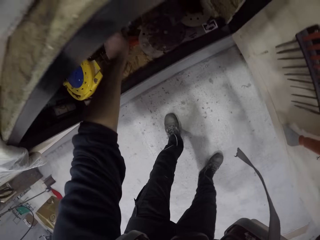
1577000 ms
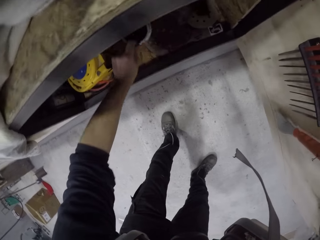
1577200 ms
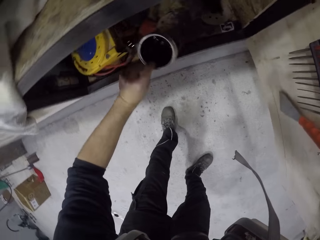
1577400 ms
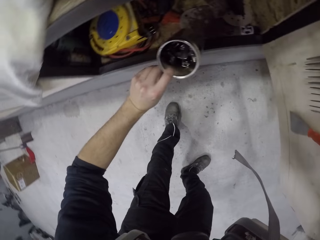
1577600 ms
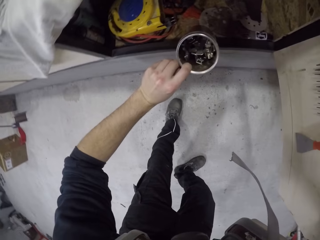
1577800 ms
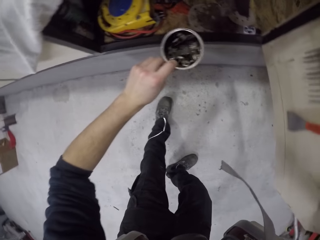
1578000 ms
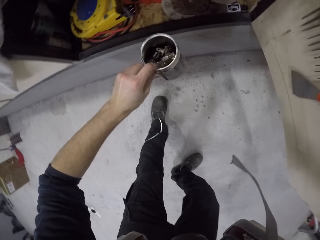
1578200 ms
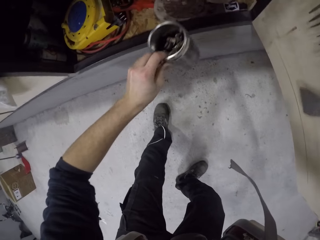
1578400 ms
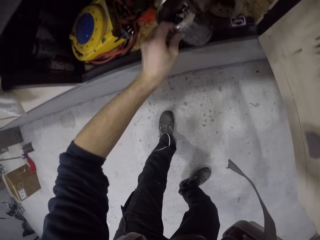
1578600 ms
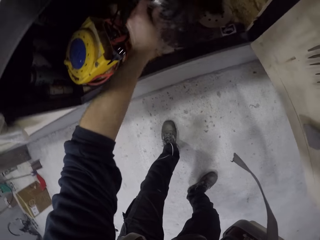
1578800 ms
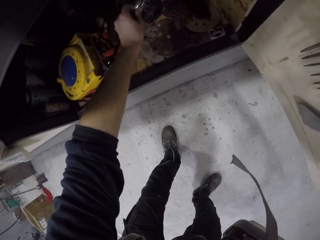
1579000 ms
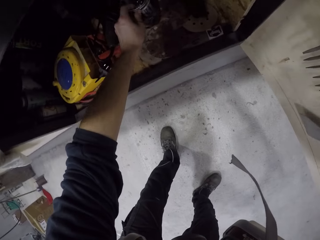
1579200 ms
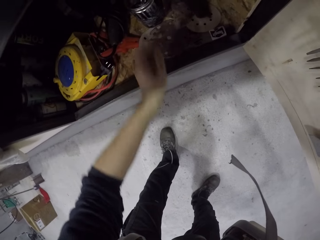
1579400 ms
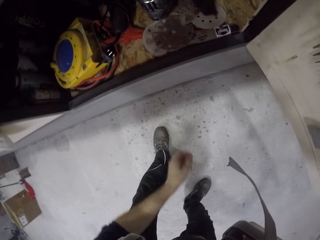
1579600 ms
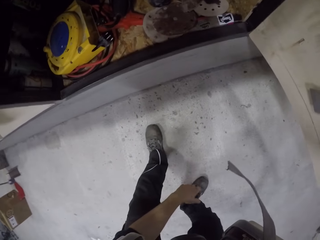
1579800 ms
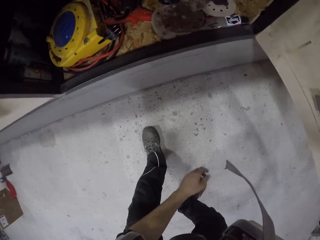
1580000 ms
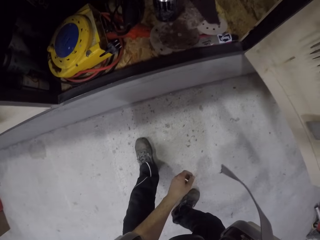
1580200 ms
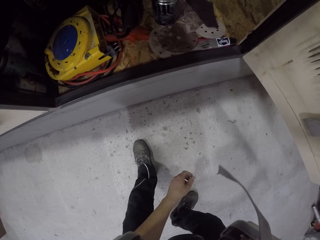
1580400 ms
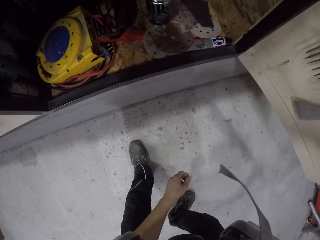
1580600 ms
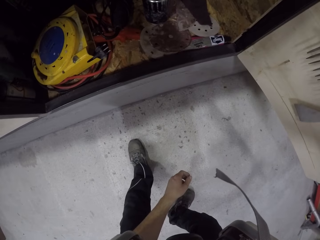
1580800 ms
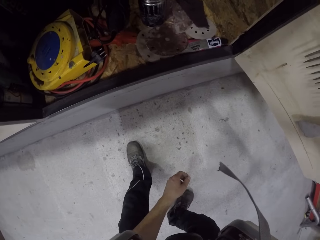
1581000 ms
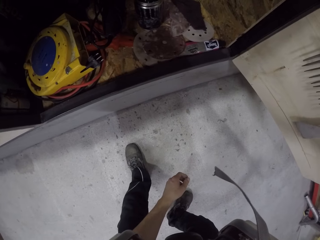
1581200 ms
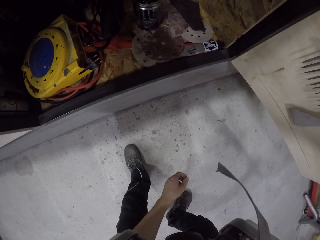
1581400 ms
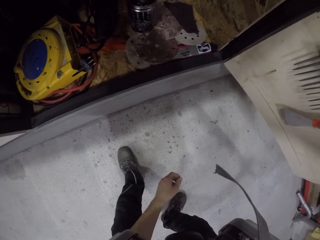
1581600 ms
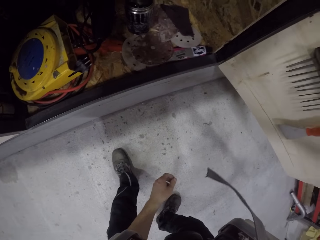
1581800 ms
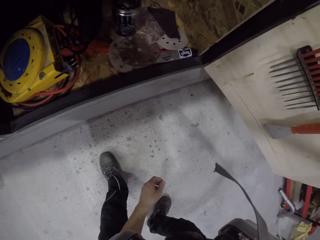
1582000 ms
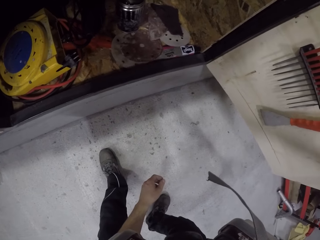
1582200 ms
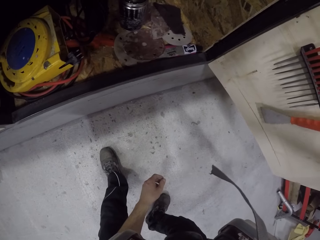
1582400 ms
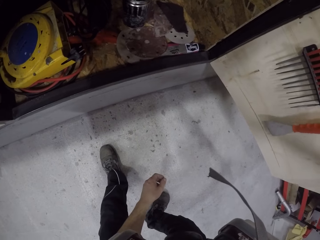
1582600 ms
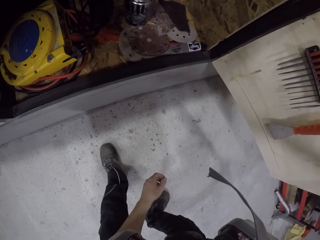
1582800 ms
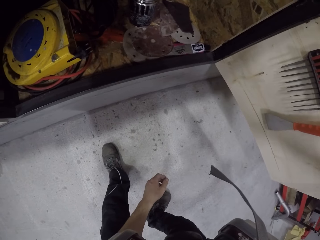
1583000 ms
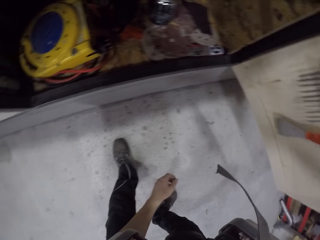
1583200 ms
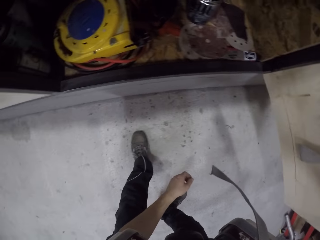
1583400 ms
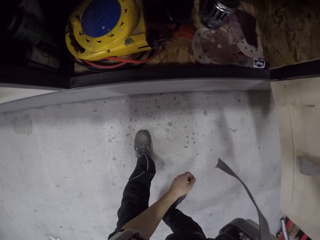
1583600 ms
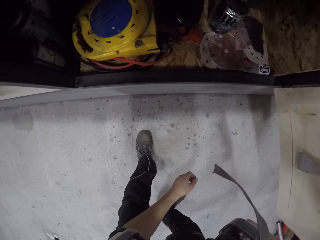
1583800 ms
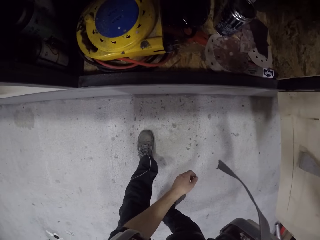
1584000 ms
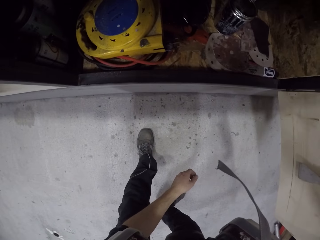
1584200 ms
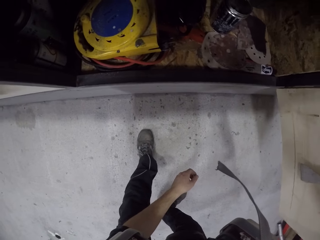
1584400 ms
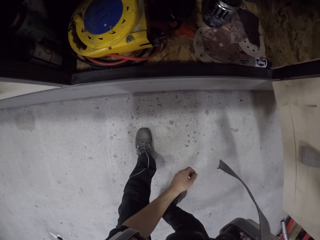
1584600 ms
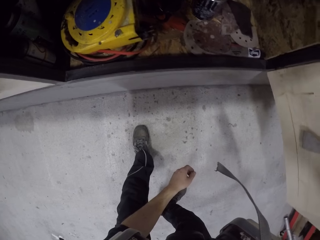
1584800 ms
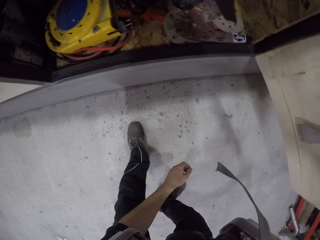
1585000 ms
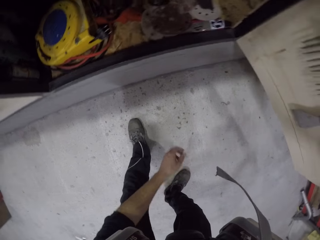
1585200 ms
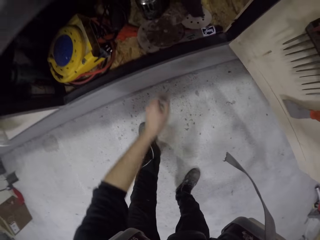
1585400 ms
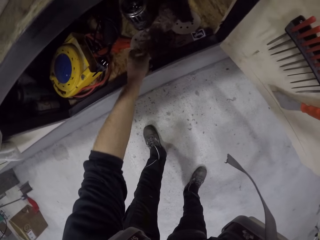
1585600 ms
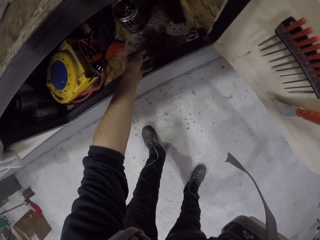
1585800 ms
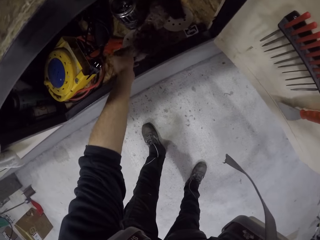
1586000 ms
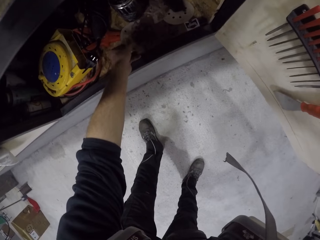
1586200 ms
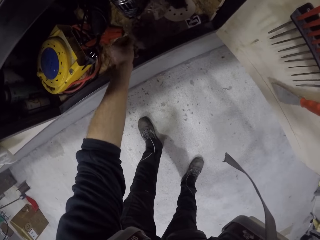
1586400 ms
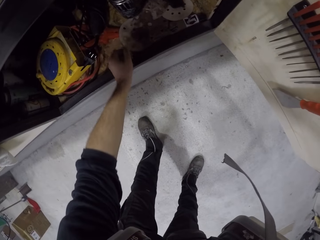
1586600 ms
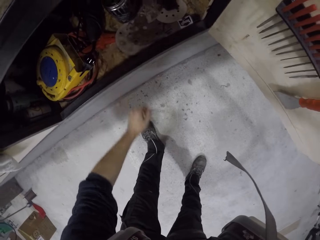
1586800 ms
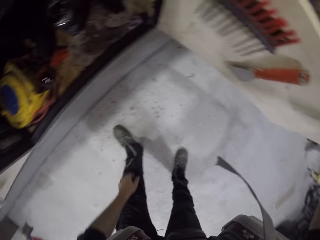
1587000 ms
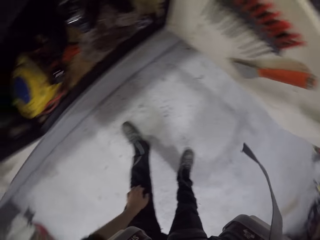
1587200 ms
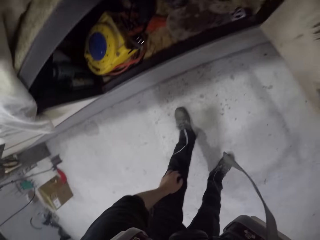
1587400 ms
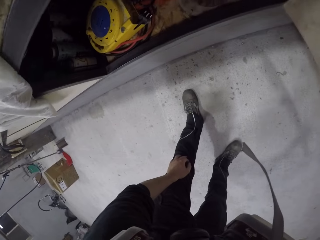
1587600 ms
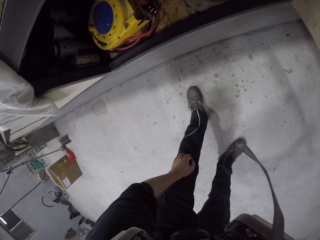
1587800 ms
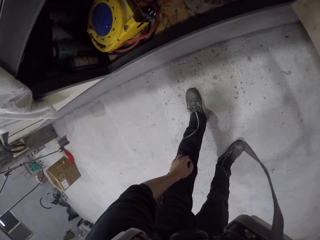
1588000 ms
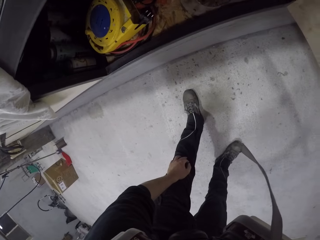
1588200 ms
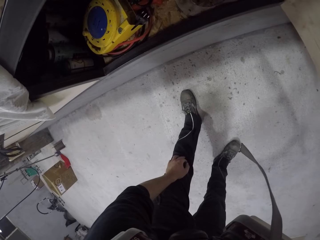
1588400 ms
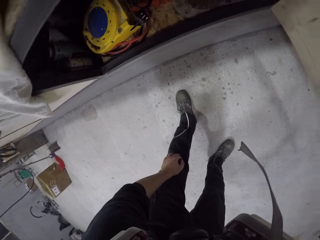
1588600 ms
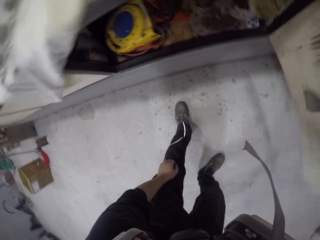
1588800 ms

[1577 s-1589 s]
The camera wearer picks a container from the cabinet or cardboard with his left hand. He drops the container in the cabinet with his left hand. He observes the cardboard. He touches a gasket in the cabinet with his left hand. He holds the knee.

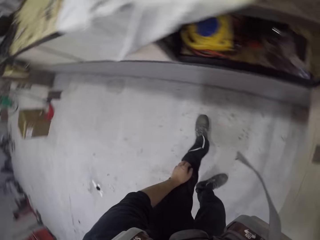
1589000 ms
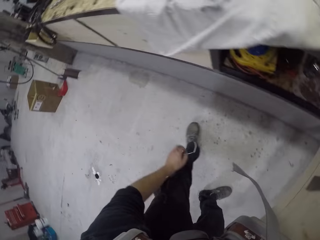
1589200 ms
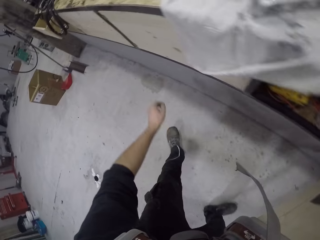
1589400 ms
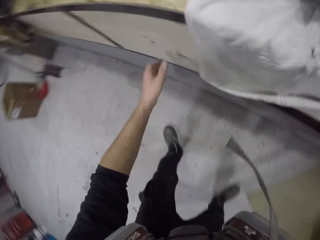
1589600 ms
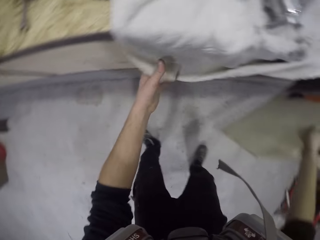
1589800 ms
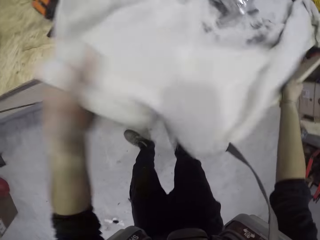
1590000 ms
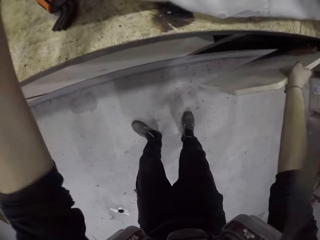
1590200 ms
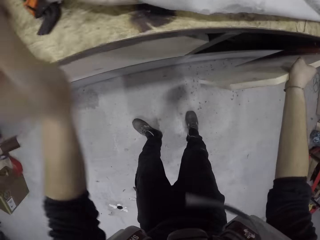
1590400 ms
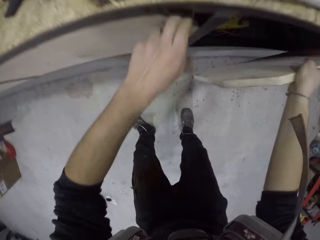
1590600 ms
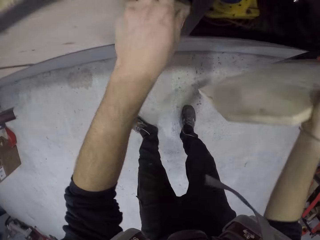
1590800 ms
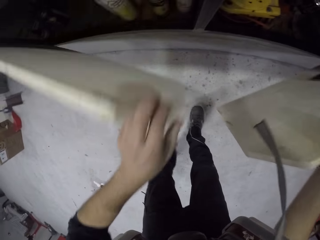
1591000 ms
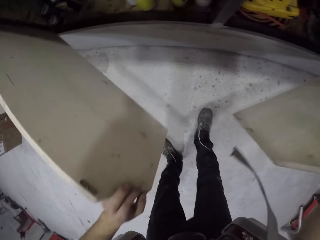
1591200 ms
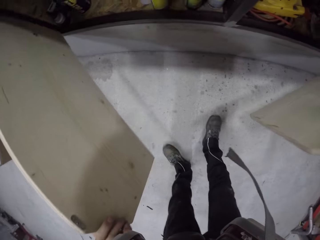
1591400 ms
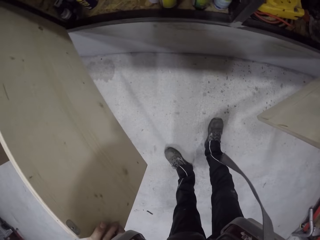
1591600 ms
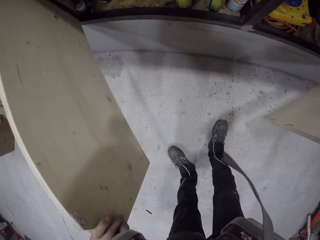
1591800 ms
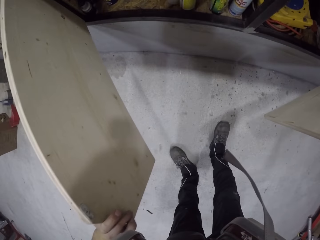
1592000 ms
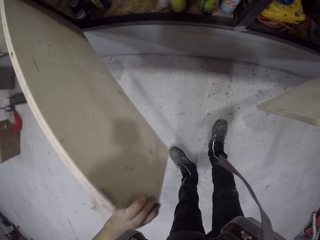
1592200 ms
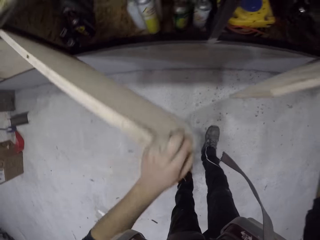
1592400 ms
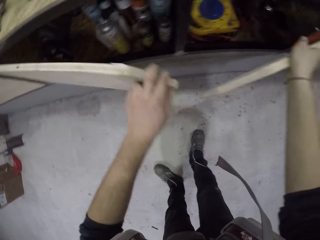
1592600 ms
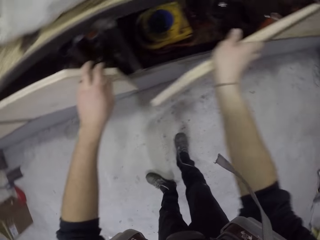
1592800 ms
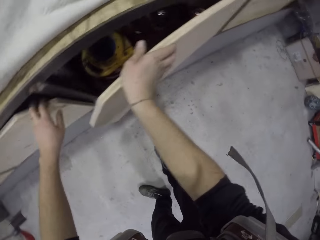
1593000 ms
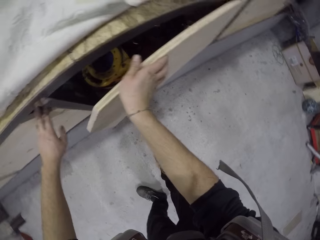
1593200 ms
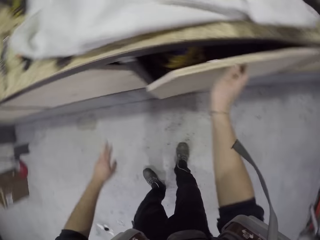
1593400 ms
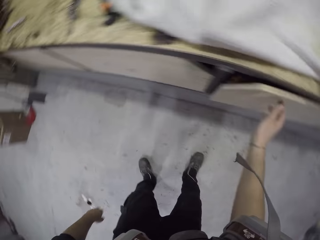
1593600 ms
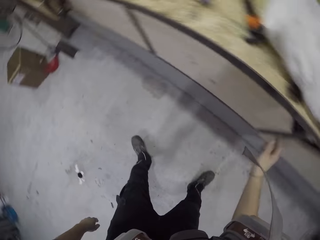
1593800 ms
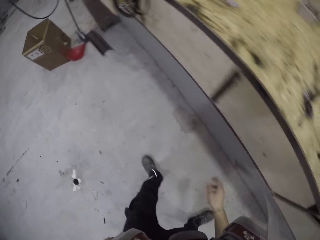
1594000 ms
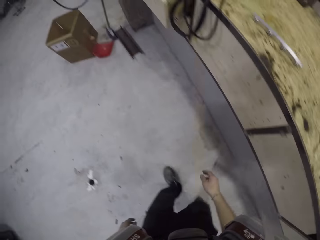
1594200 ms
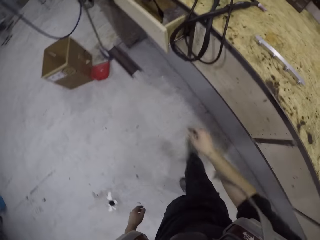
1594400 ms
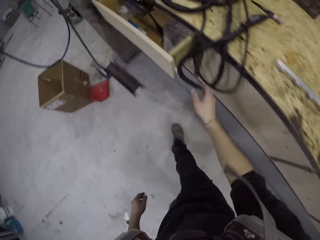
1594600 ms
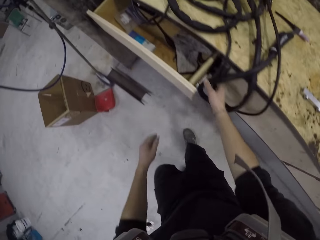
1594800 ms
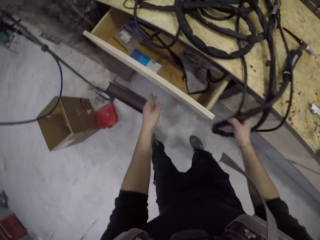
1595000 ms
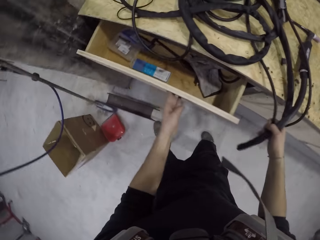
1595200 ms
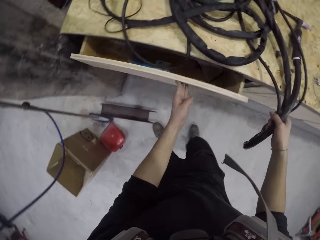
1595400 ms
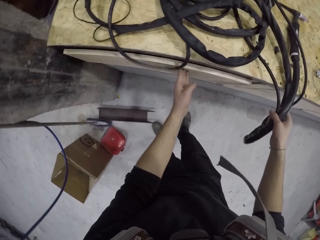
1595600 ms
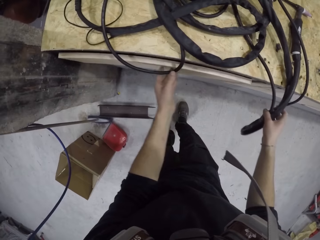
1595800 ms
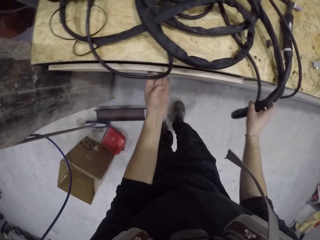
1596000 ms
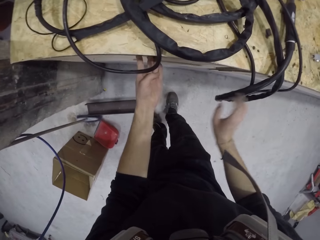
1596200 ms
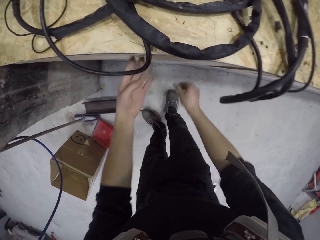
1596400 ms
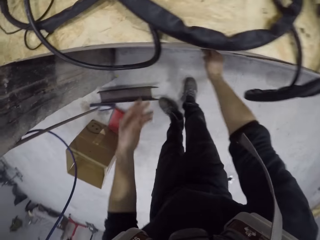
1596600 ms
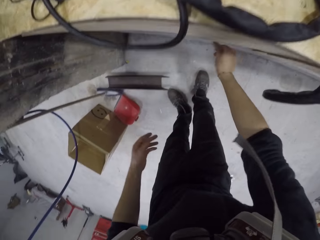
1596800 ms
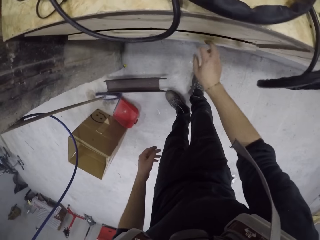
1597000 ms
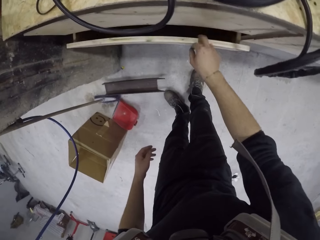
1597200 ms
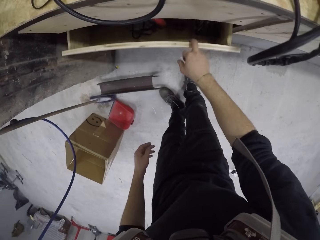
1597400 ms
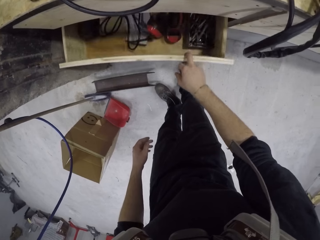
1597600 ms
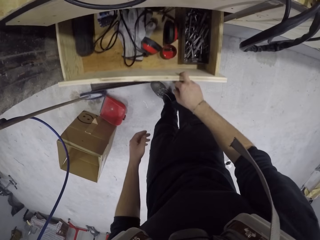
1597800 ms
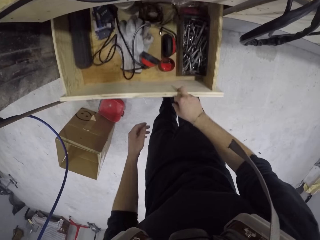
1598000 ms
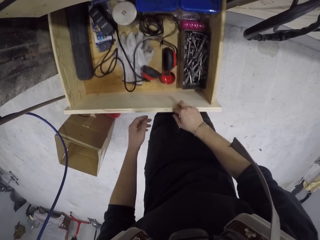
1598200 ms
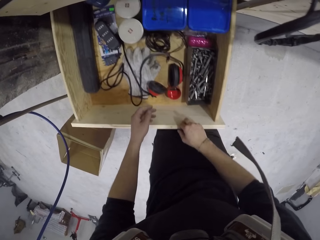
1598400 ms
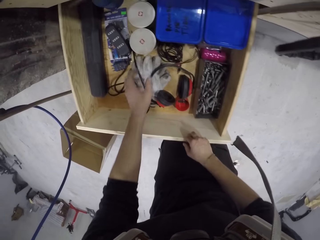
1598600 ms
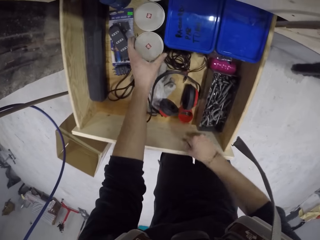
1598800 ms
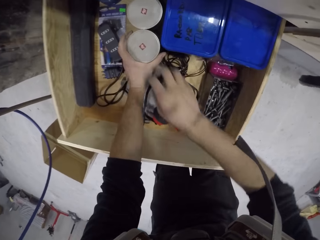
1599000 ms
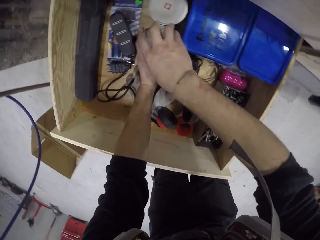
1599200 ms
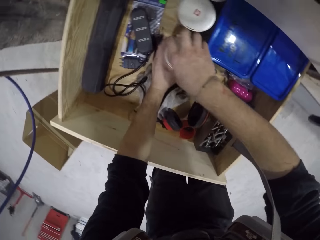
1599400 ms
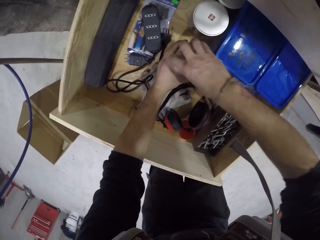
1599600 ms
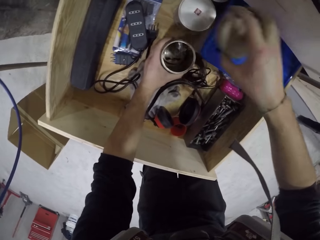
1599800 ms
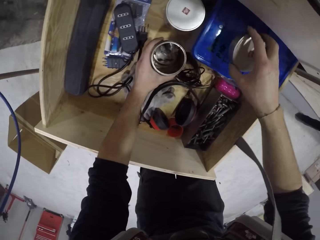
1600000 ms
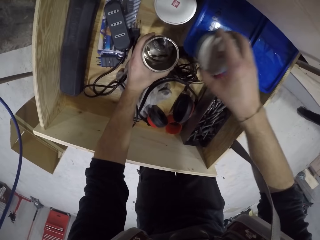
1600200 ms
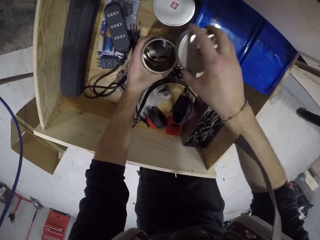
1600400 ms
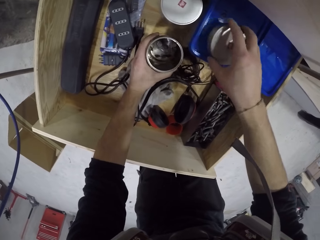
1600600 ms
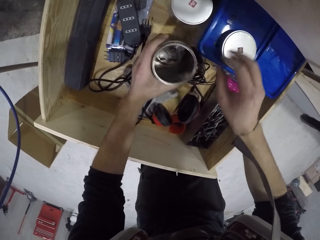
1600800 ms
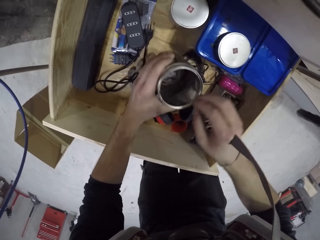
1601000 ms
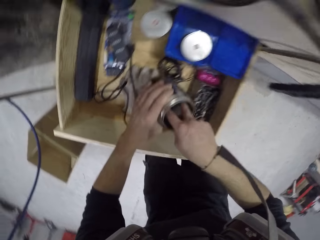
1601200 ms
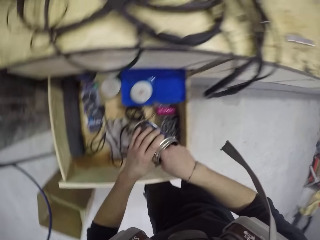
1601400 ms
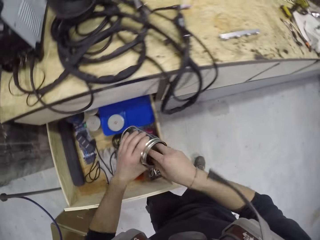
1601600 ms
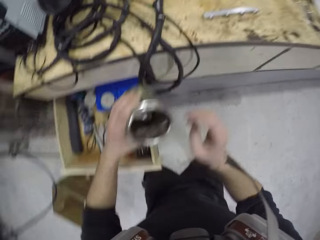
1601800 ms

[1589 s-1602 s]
The camera wearer pulls the white cloth on the table with his left hand. He folds the table rag. He opens a cabinet with his left hand. He closes the cabinet with his left hand. He closes the cabinet with his right hand. He walks in the workshop. He adjusts some cables on the table with his right hand. He closes the drawer with his left hand. He opens the drawer with his right hand. He picks up a container in the drawer with his left hand. He opens the container cover with his right hand. He drops the container cover in the drawer with his right hand. He takes out something.
